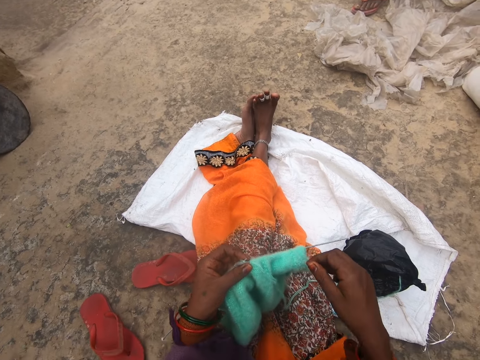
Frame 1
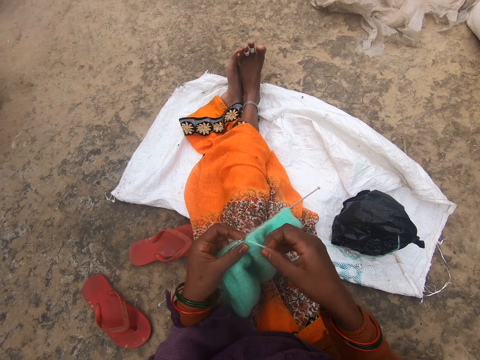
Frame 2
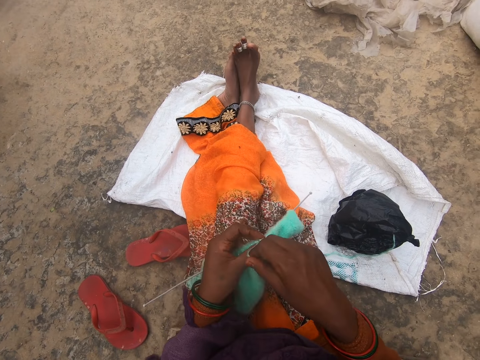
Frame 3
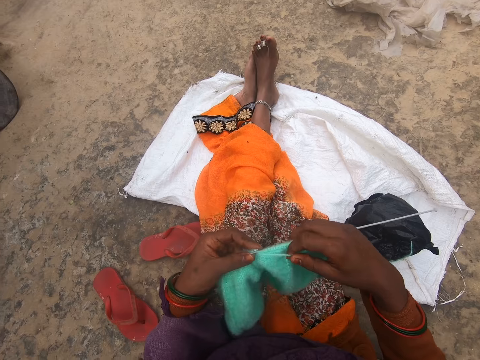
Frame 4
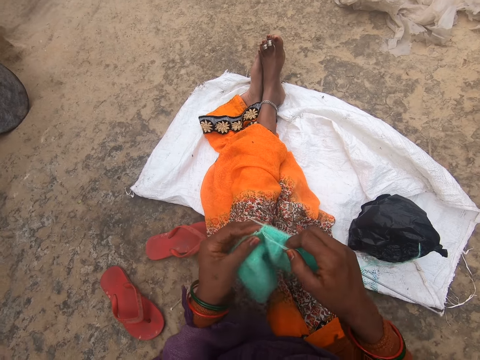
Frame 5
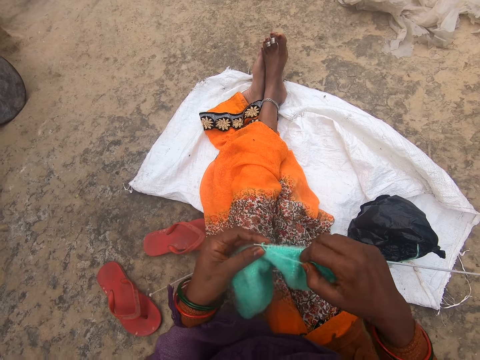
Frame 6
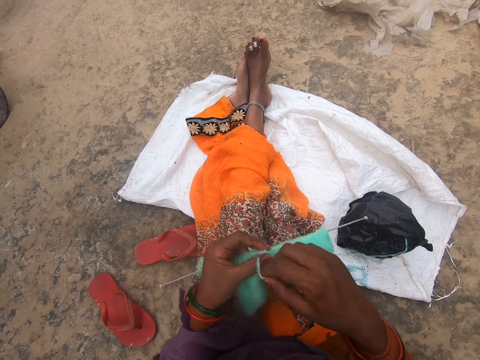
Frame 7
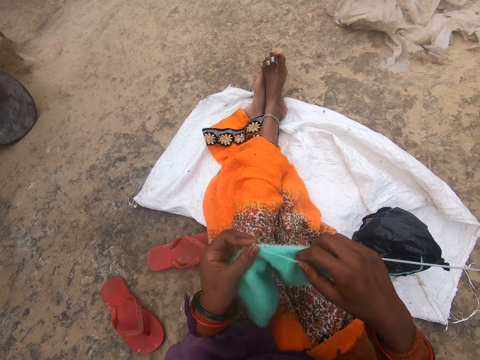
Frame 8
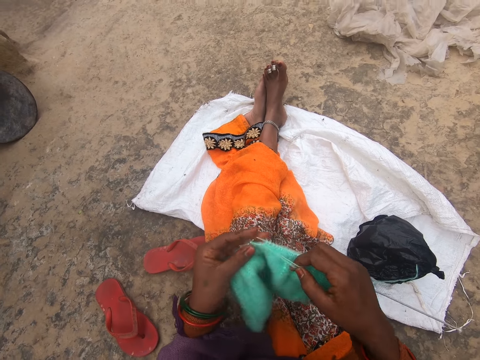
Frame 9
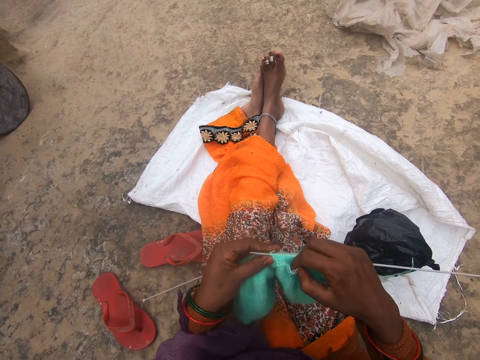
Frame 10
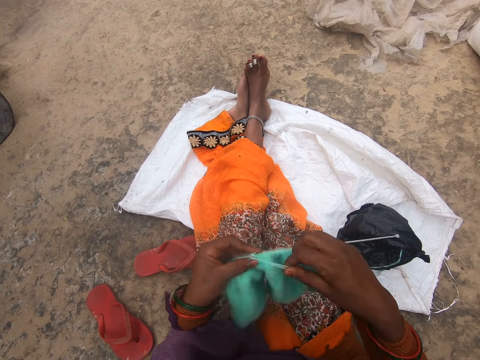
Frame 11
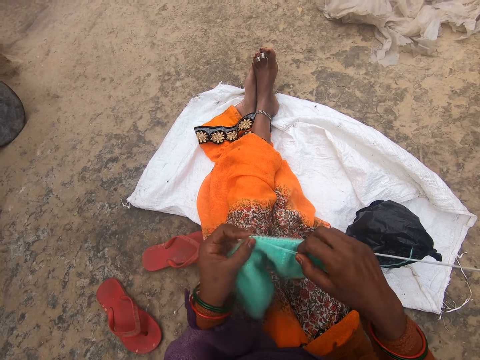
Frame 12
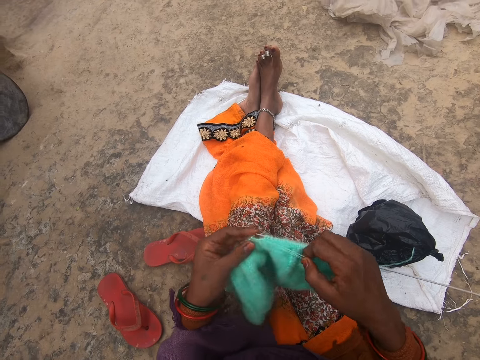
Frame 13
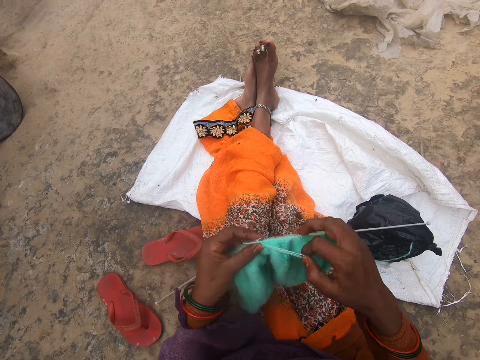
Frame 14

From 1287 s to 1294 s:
The camera wearer crochets with the yarn in her hand. She kneads the fabric with a hooked needle.

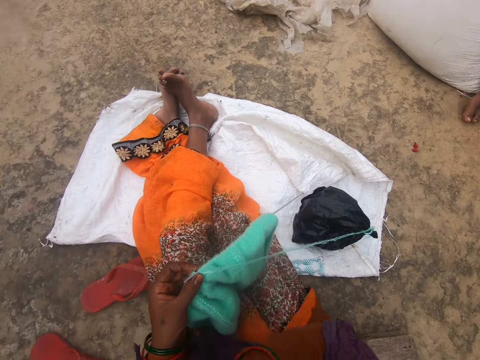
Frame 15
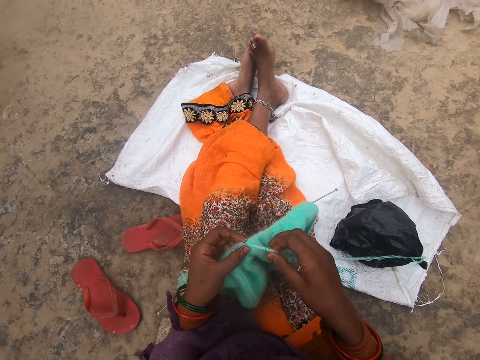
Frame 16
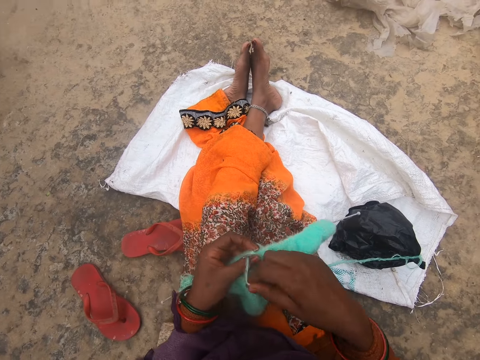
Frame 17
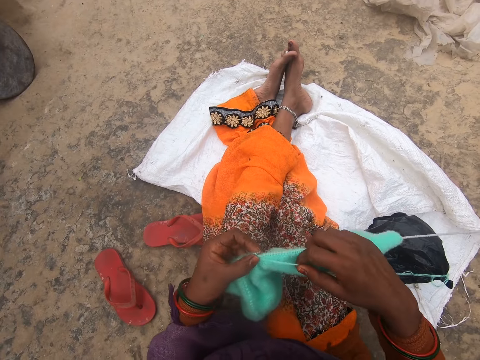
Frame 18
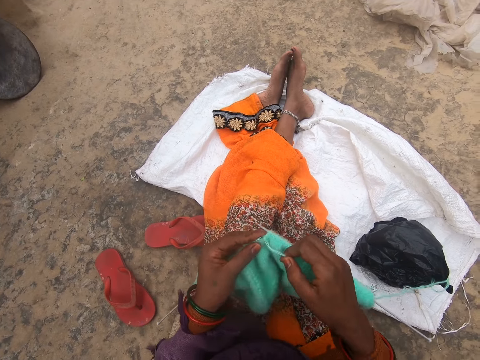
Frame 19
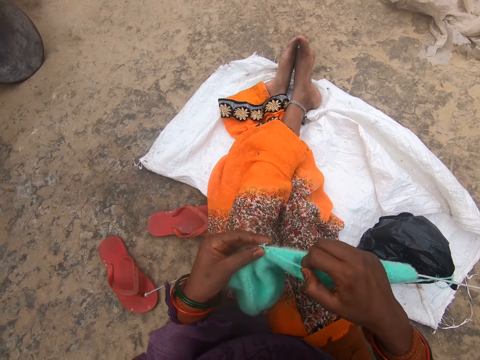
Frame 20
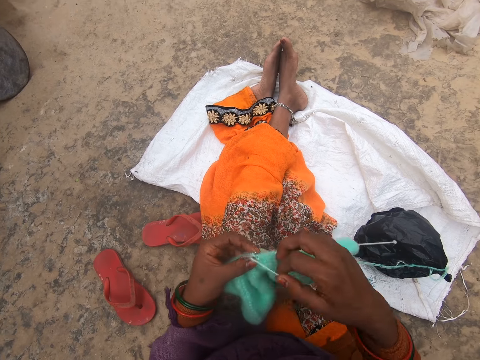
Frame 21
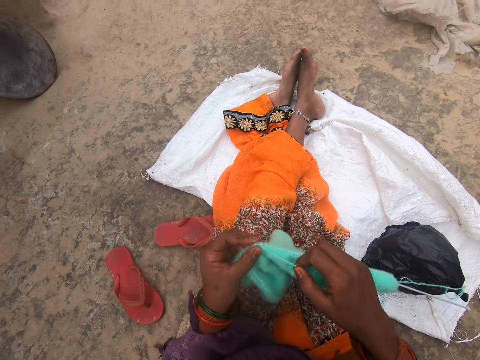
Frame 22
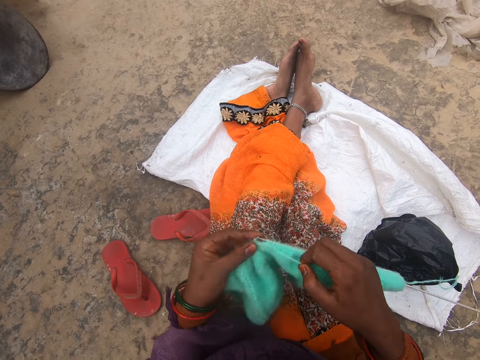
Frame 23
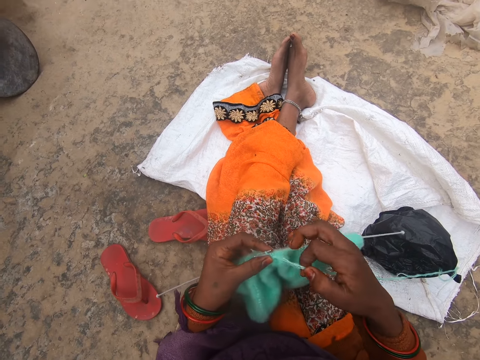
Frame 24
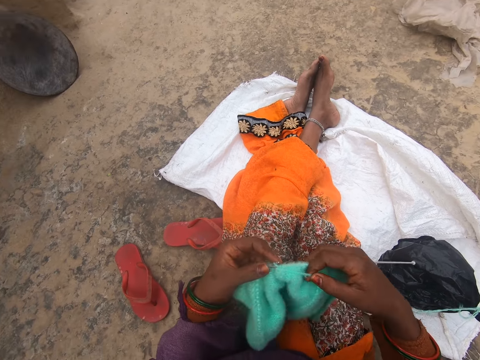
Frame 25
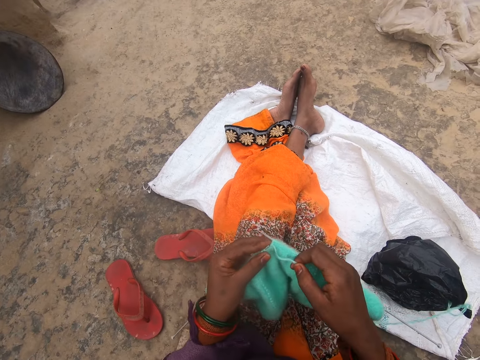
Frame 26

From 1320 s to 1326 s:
The camera wearer kneads fabric with a hooked needle.

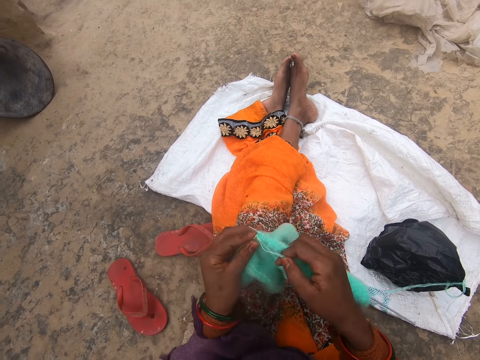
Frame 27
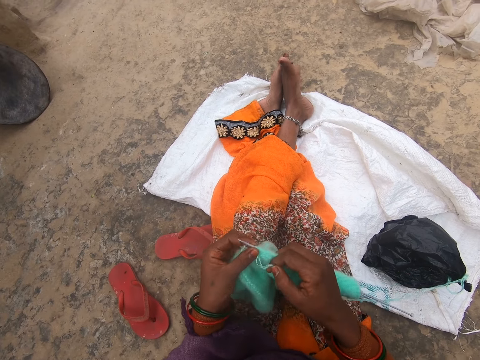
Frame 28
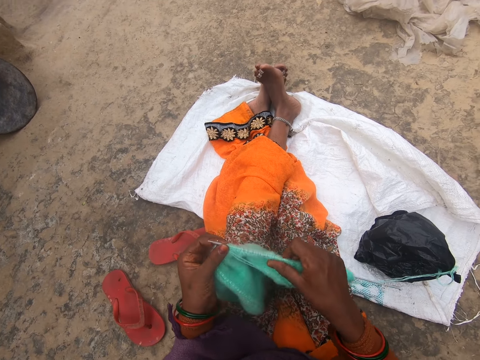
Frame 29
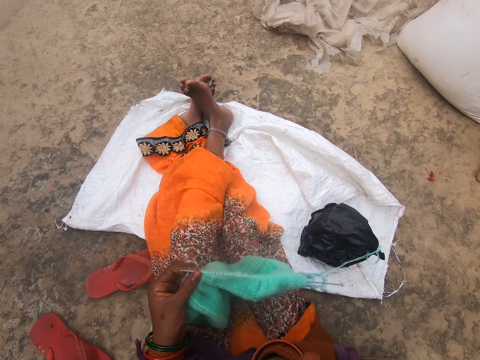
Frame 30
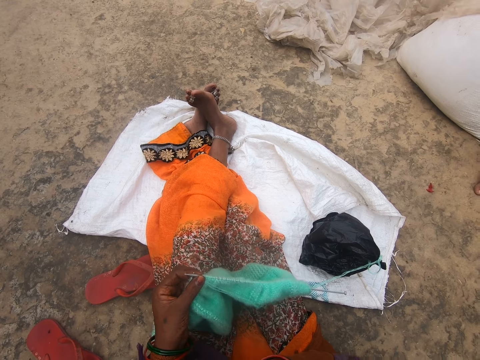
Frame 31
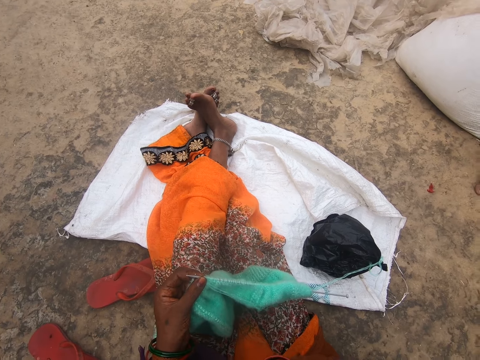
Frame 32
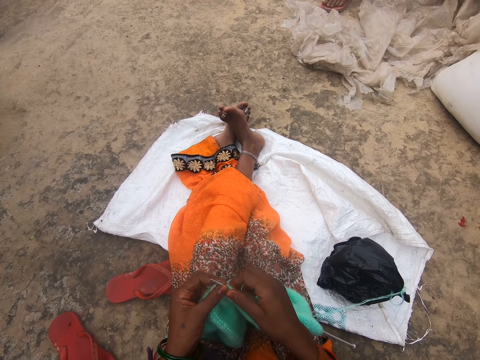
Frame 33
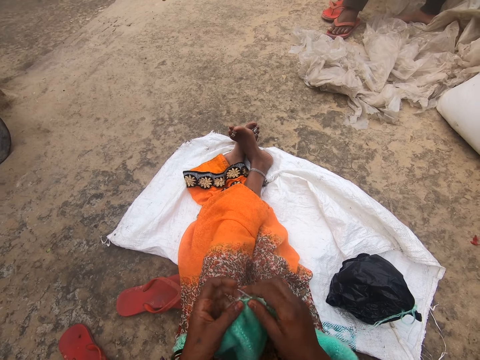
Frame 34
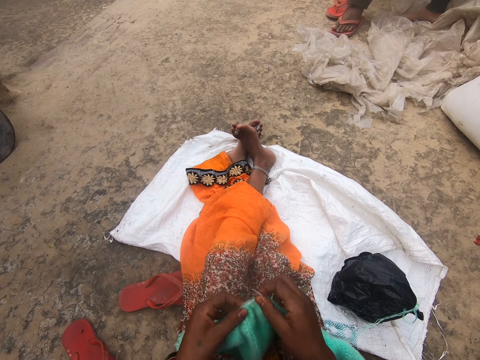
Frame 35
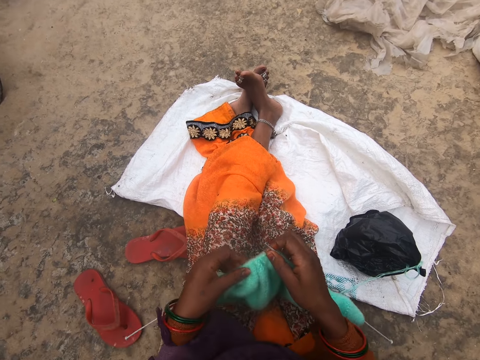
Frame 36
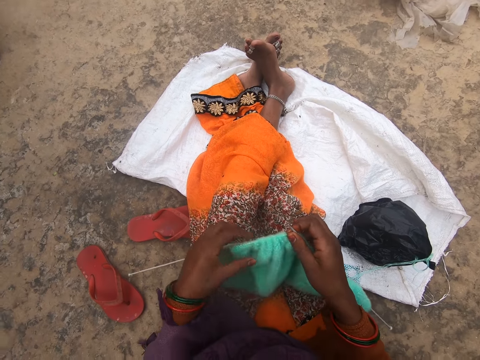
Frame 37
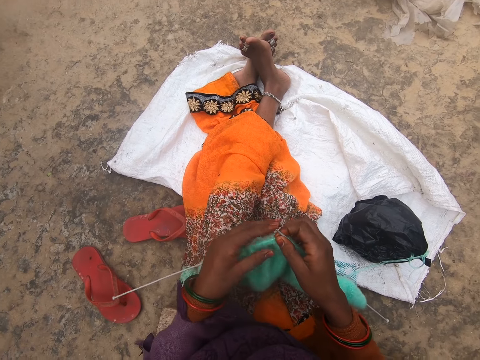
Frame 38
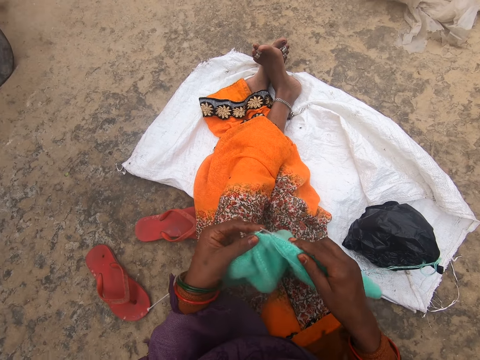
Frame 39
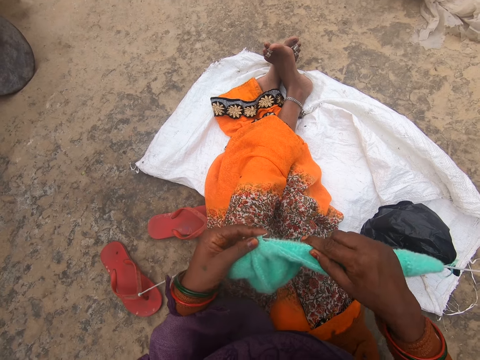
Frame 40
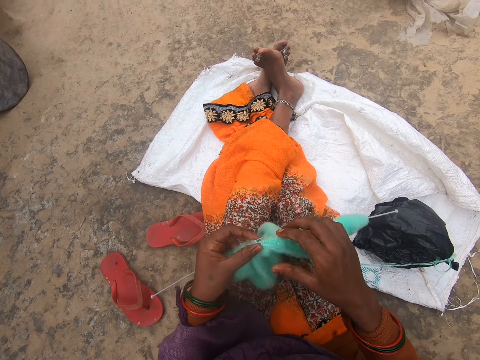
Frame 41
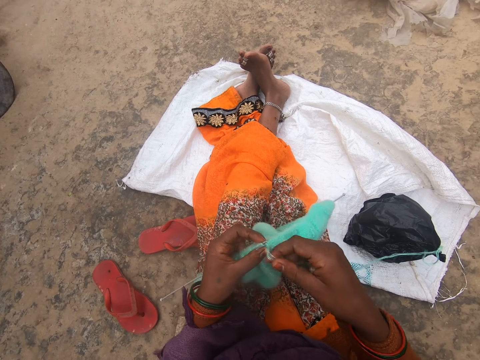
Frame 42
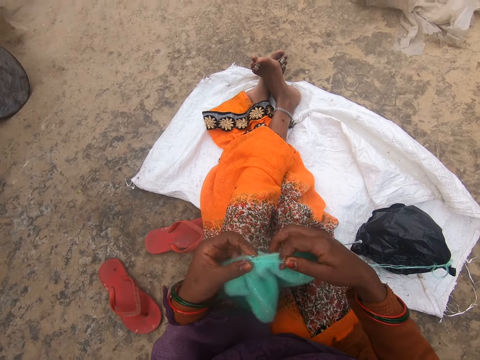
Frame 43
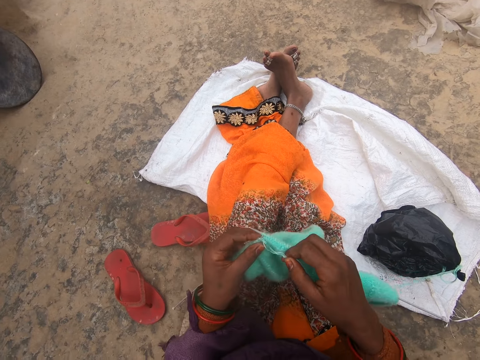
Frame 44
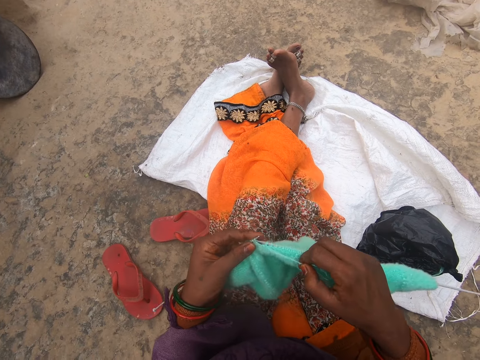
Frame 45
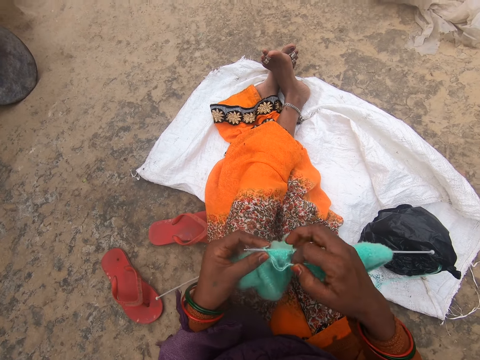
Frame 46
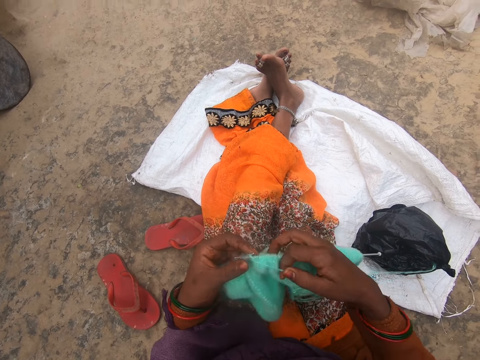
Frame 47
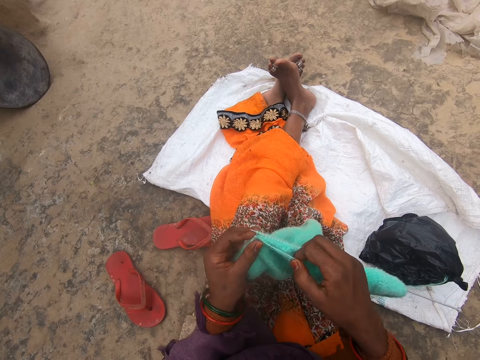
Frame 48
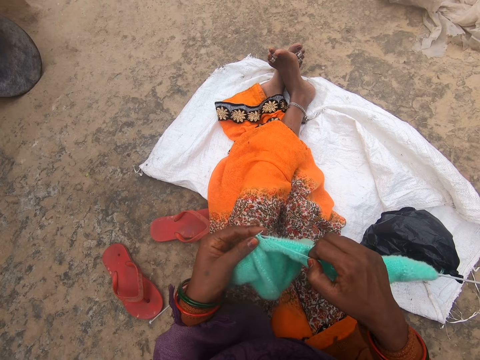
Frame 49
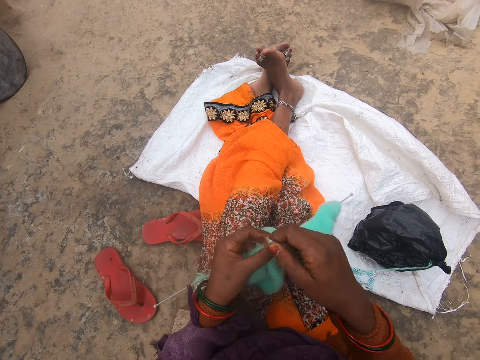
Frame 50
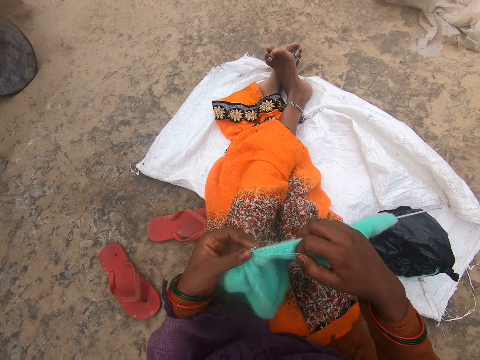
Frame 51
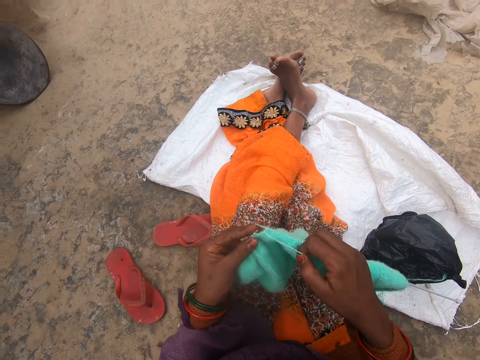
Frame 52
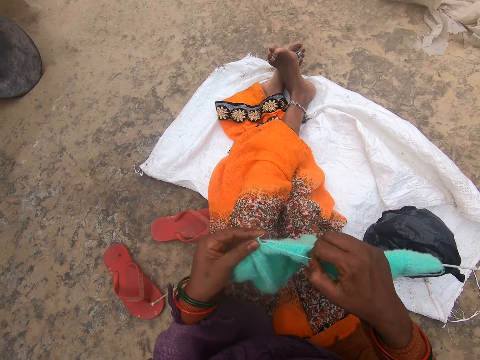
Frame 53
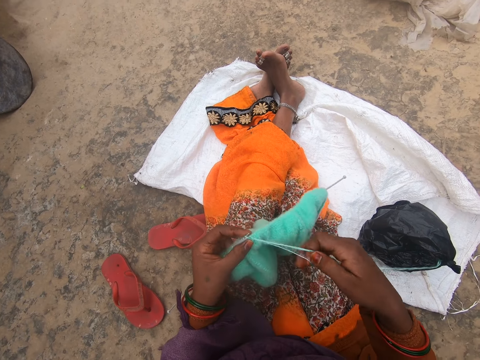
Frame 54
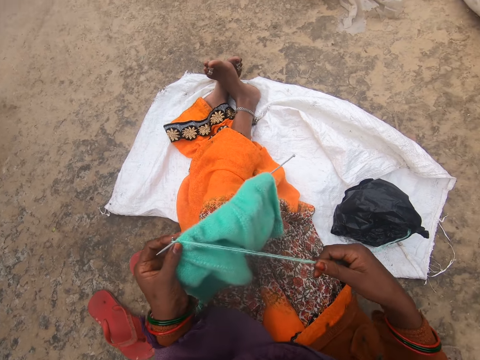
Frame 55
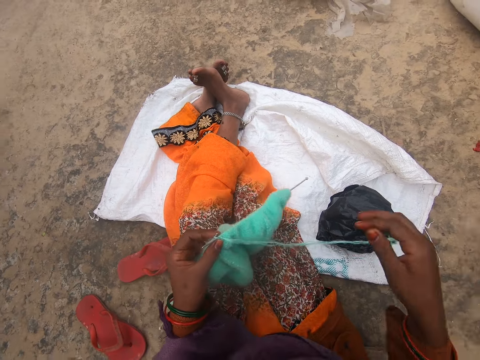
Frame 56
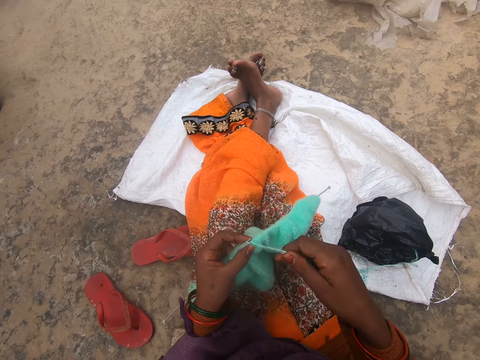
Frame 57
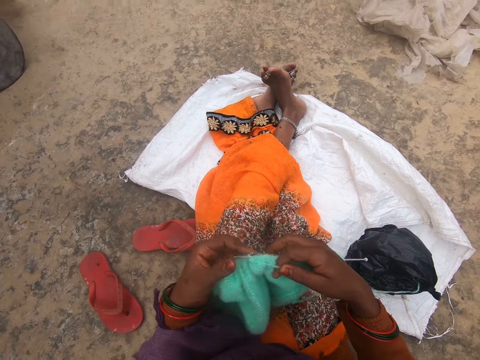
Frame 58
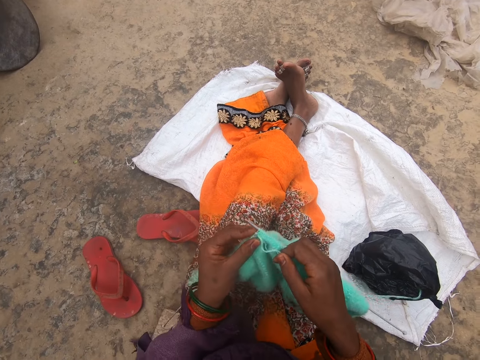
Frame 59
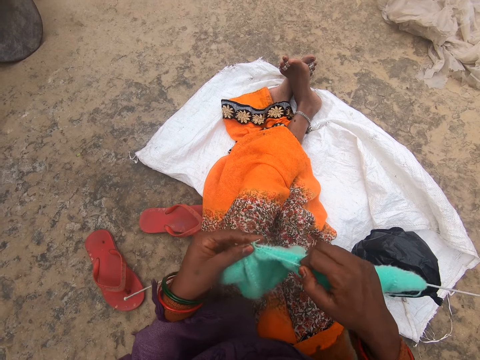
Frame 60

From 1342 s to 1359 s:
The camera wearer does something. They sew the crochet thread.
